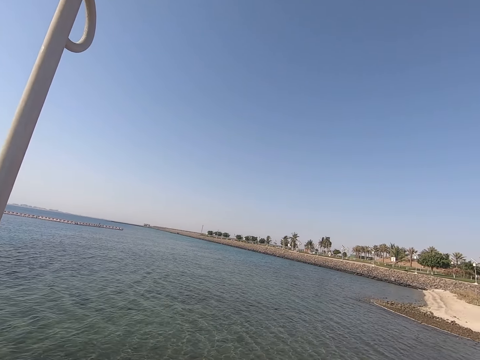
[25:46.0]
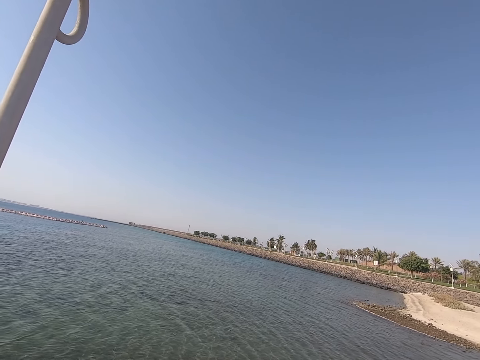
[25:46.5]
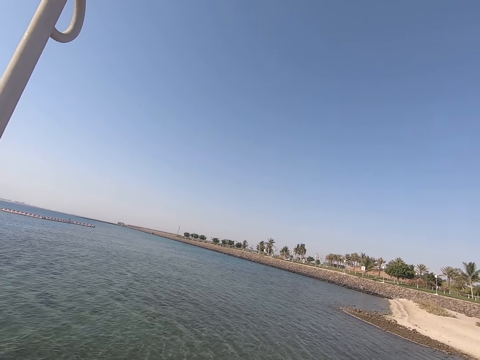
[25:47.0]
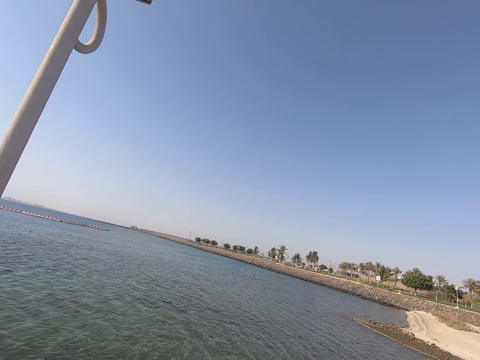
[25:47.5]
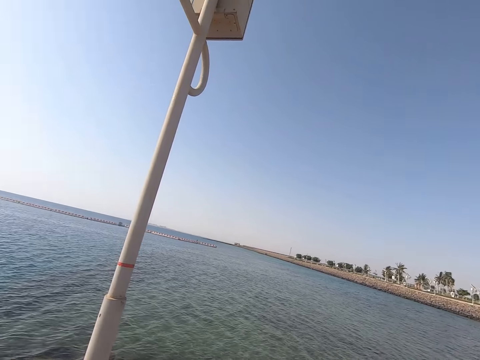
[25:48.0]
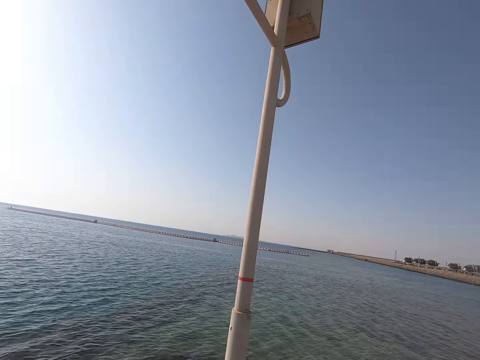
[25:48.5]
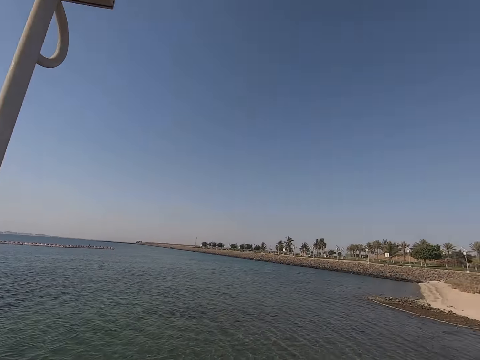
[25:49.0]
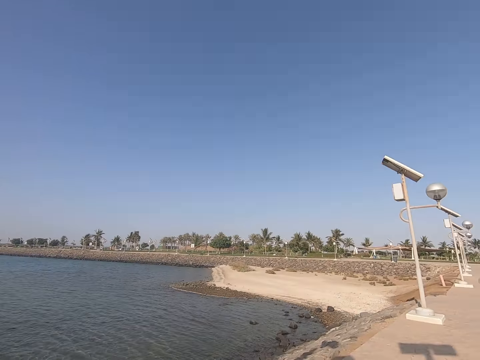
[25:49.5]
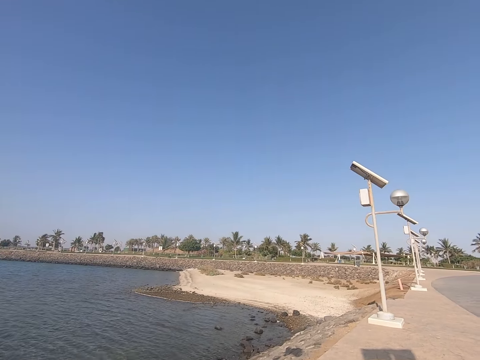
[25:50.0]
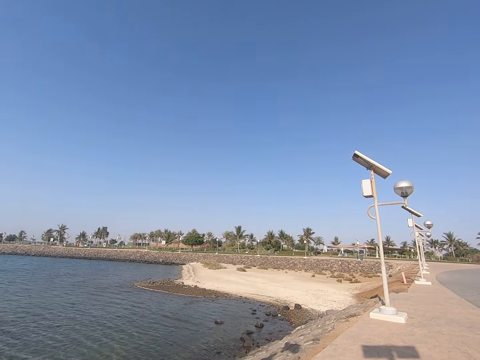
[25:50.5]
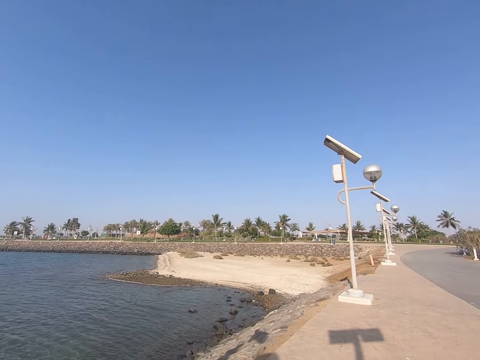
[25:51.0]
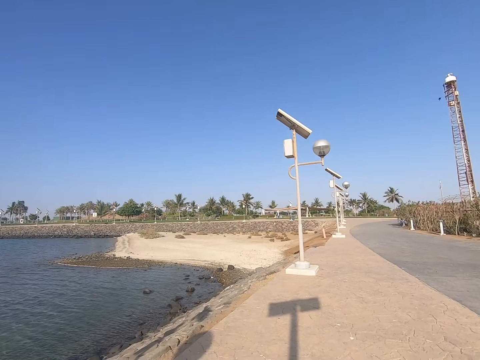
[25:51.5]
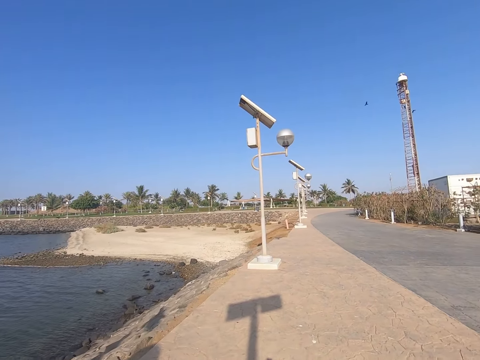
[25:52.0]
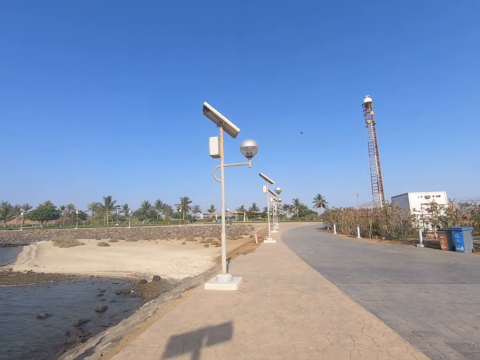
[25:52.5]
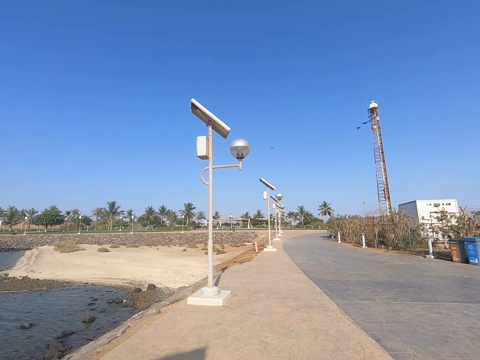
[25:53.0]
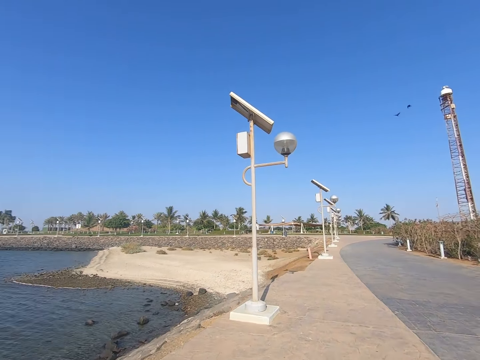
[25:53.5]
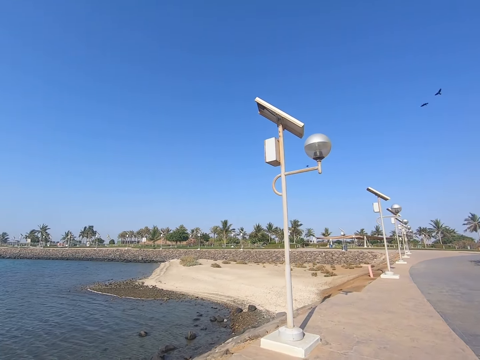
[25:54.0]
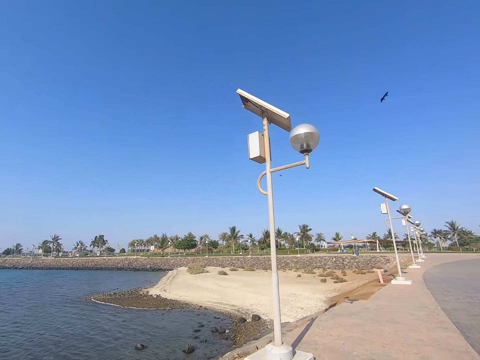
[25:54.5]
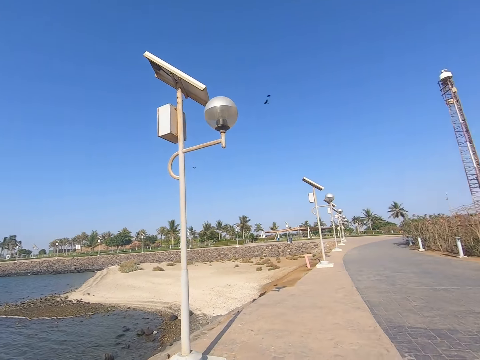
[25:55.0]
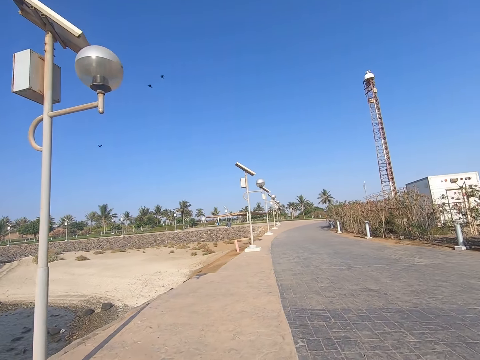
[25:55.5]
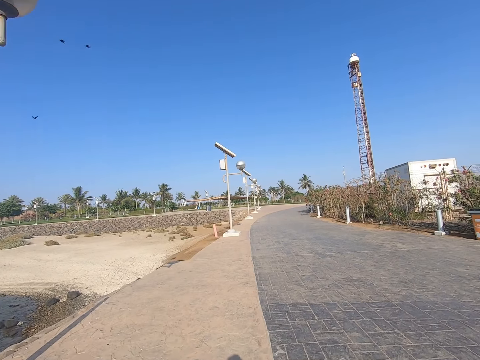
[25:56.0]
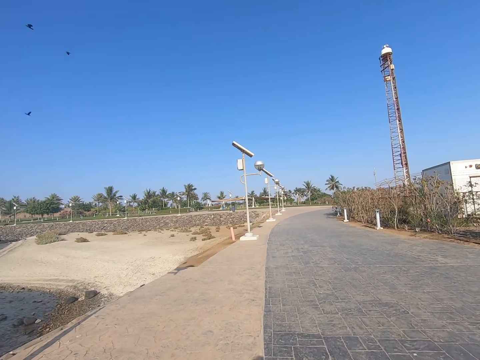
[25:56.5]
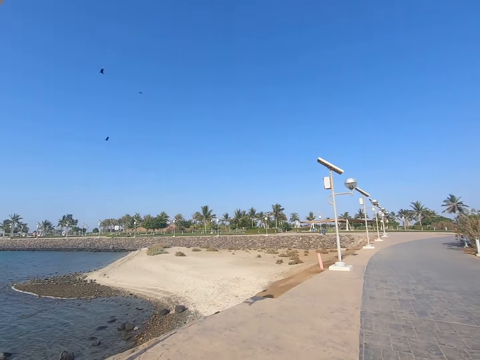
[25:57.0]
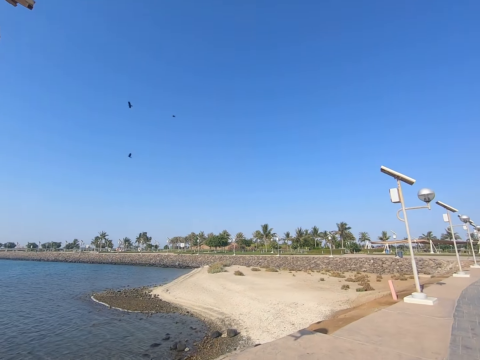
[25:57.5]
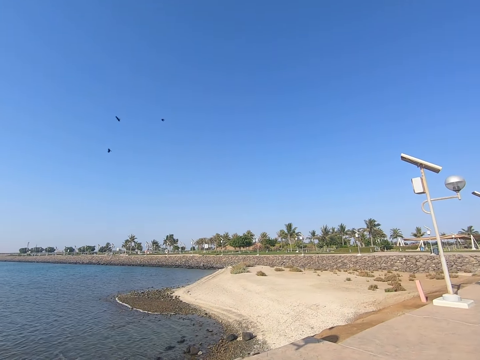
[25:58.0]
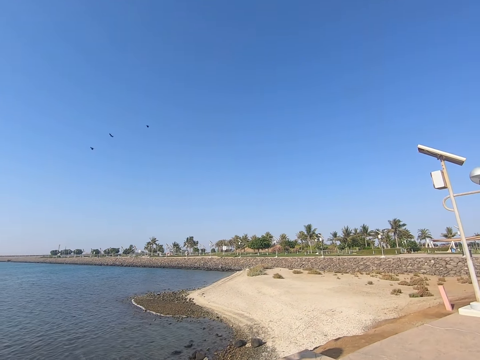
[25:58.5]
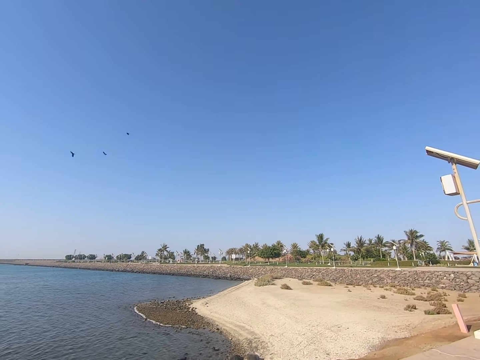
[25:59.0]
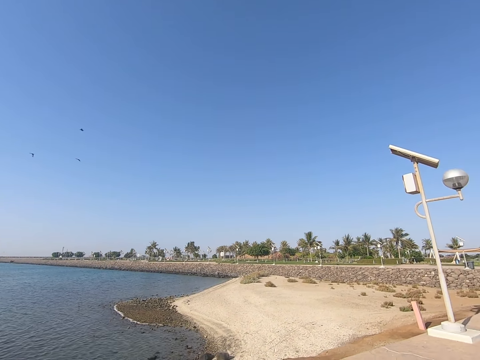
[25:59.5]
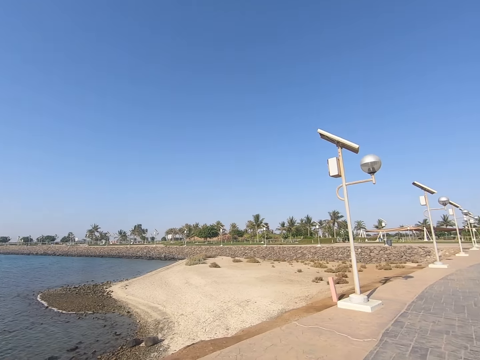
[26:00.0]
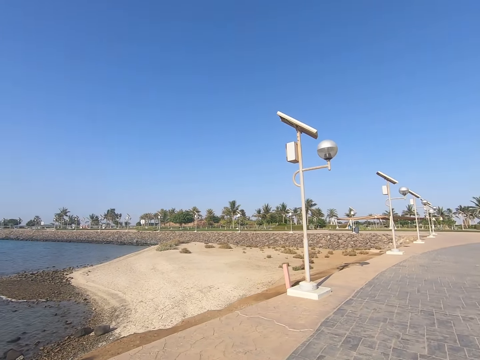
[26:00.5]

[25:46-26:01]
The camera wearer rides the bike.

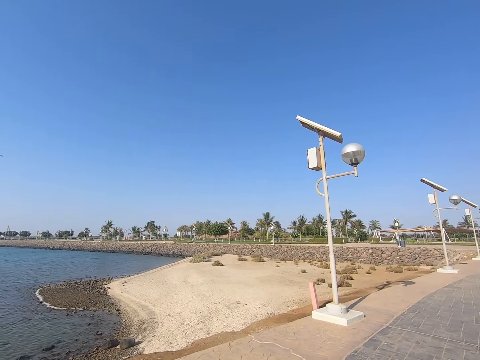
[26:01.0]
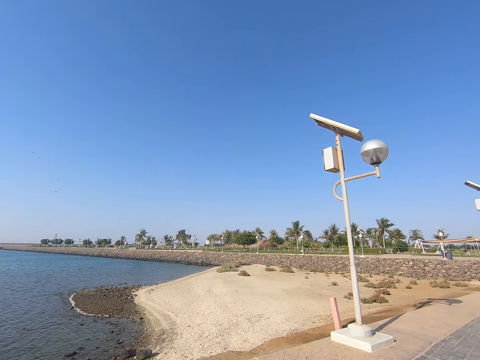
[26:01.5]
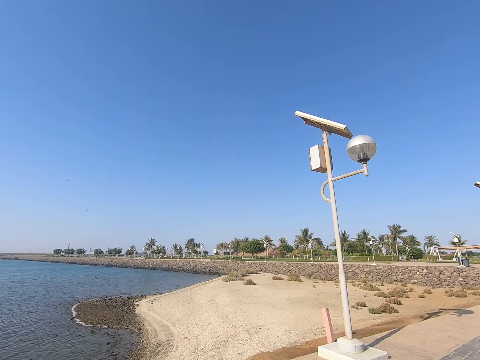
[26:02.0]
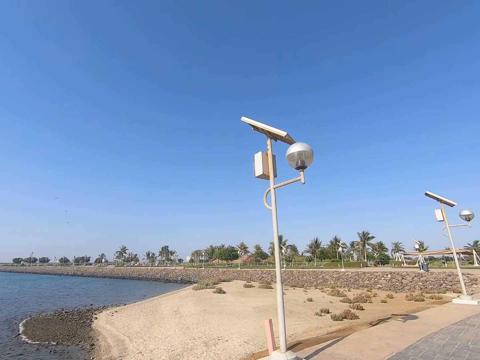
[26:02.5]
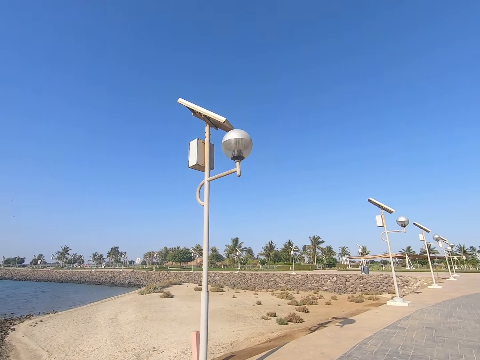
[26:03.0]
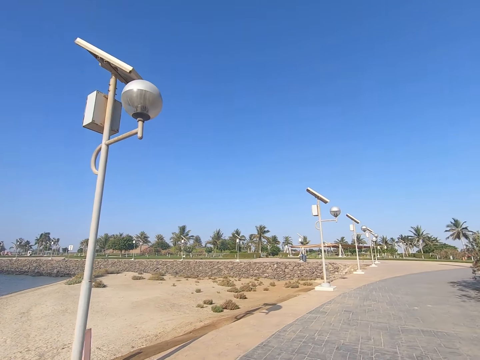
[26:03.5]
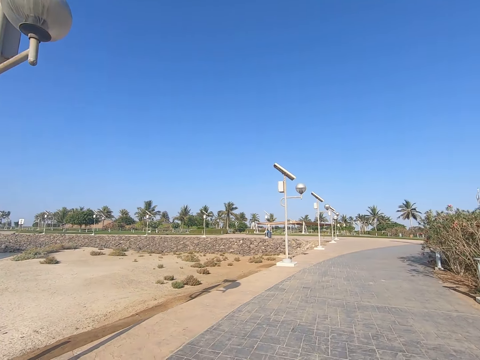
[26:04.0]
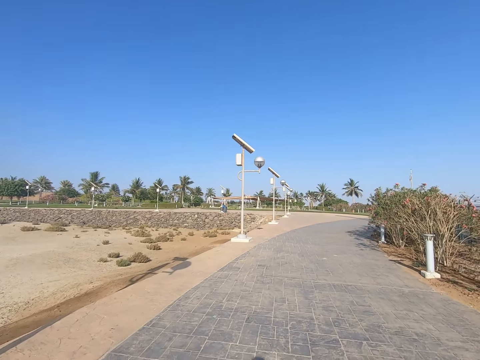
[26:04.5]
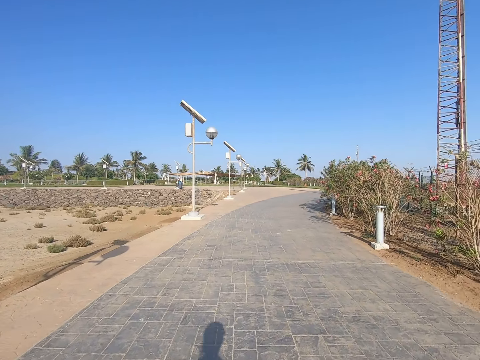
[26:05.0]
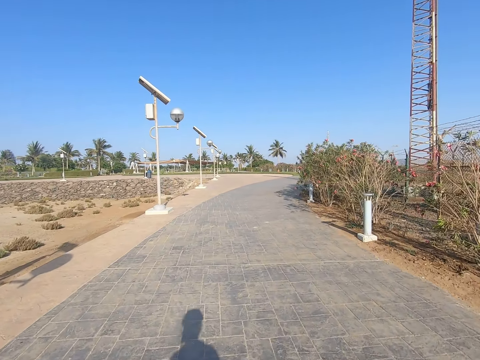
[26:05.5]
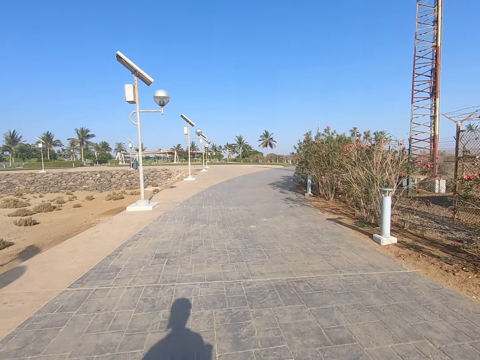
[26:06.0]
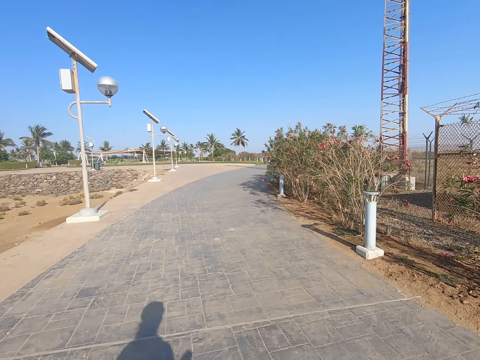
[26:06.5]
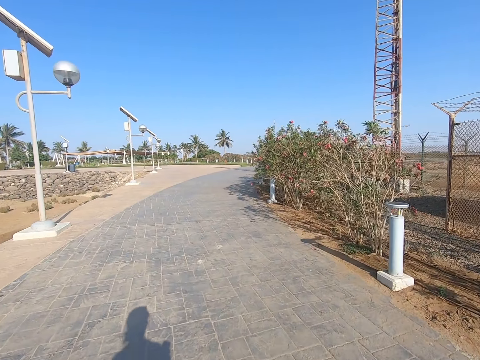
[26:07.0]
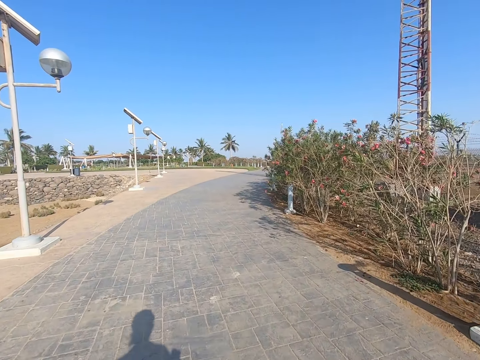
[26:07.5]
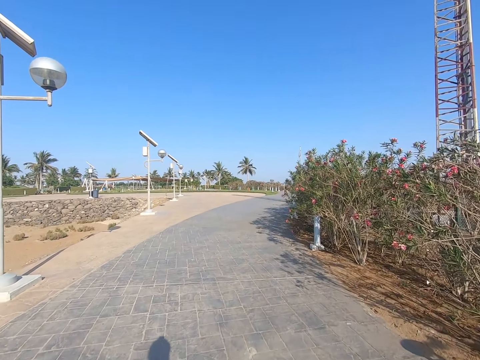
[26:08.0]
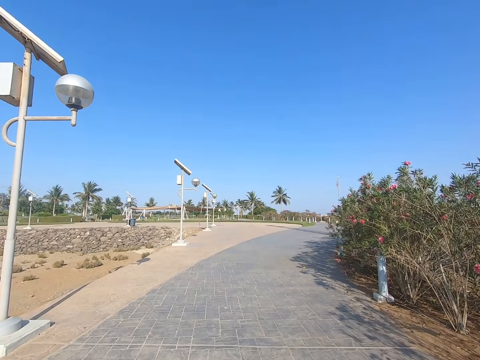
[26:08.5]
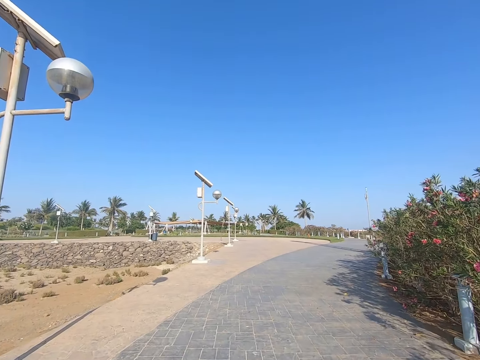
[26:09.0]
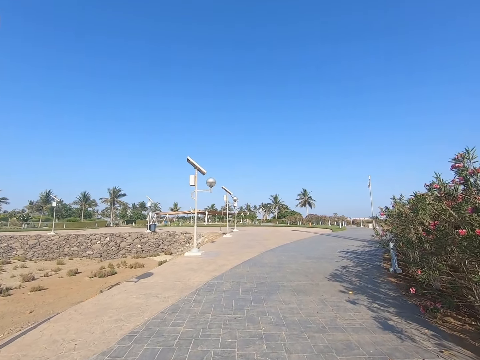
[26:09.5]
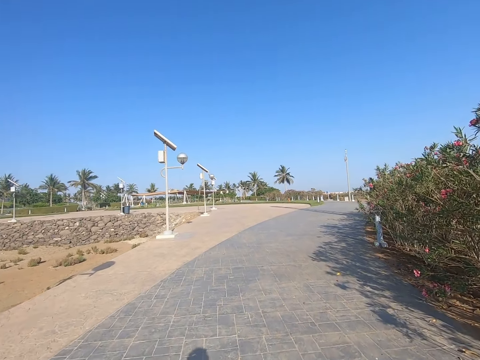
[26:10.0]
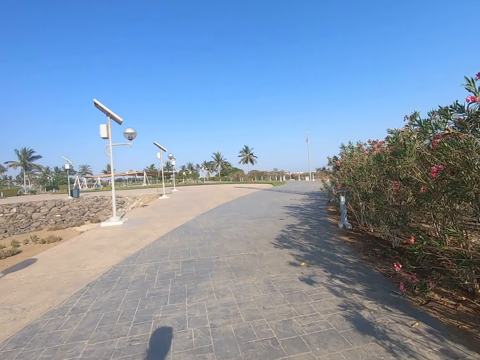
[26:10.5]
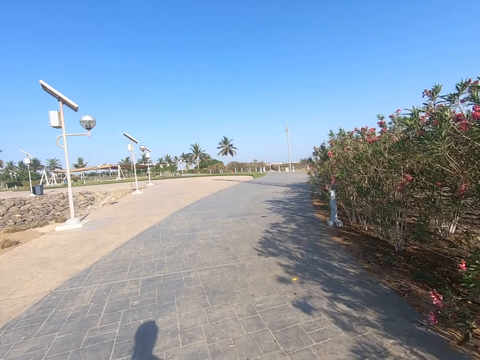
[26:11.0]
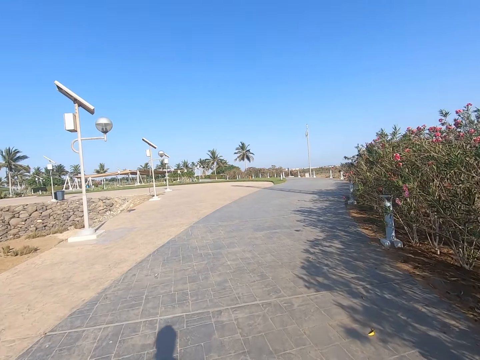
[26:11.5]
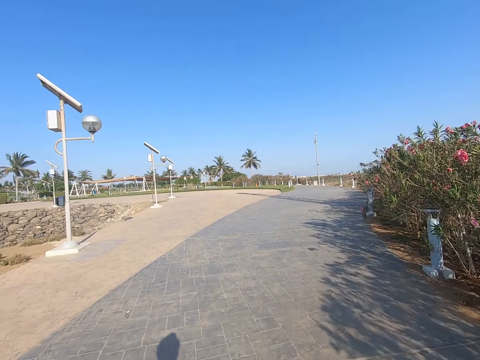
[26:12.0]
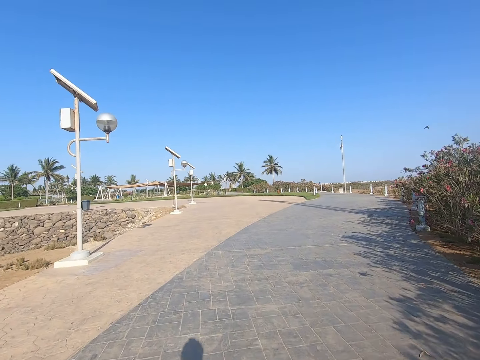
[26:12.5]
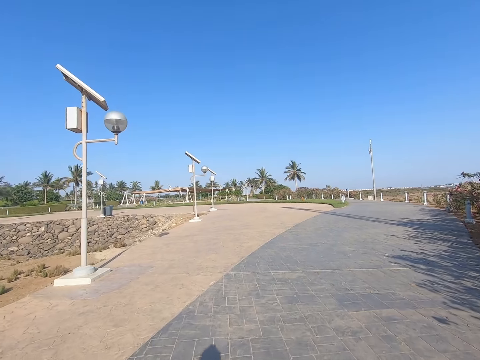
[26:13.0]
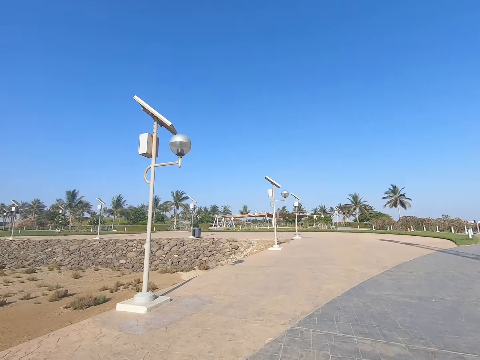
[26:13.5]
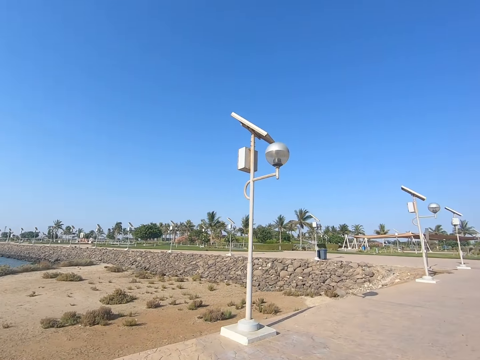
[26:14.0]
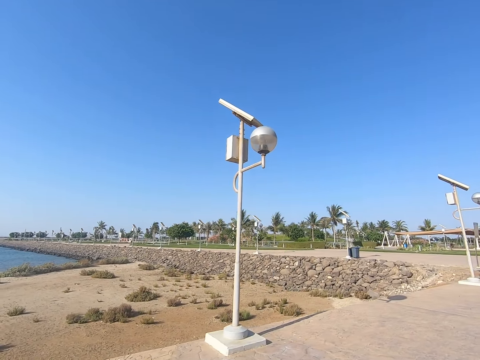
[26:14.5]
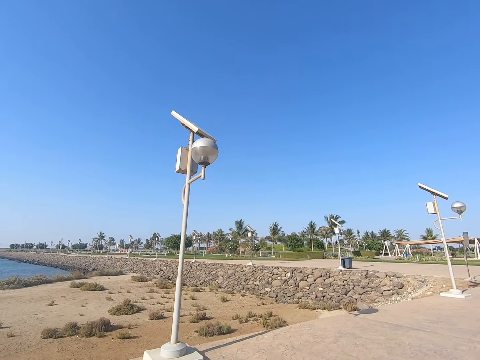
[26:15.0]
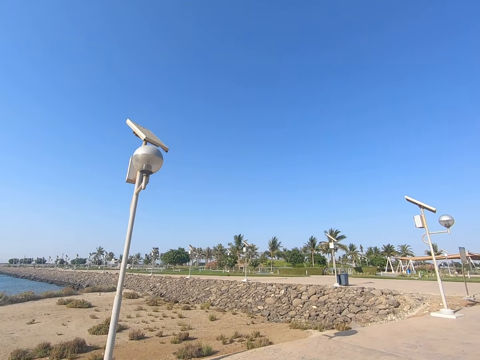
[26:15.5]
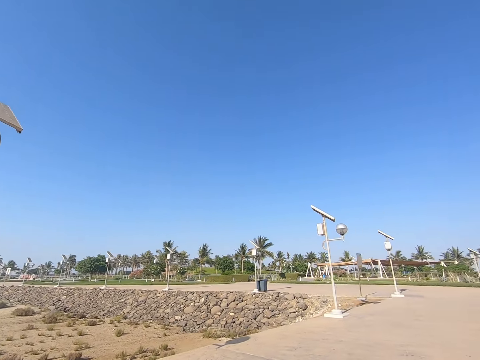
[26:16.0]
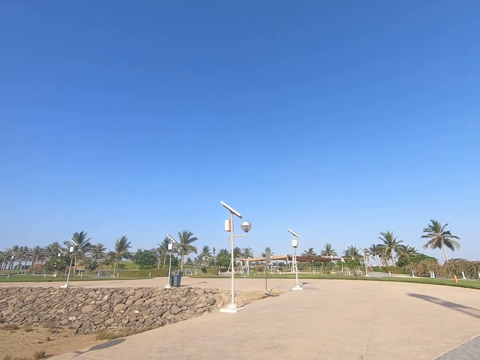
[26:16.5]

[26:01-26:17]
The camera wearer looks around. They ride on a road. They look around.
